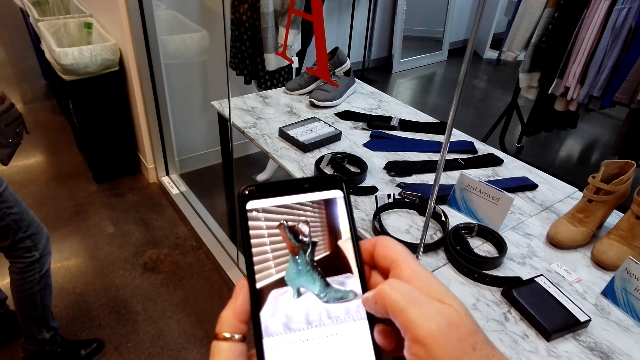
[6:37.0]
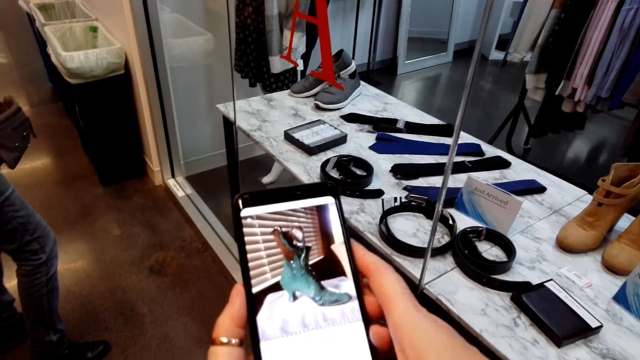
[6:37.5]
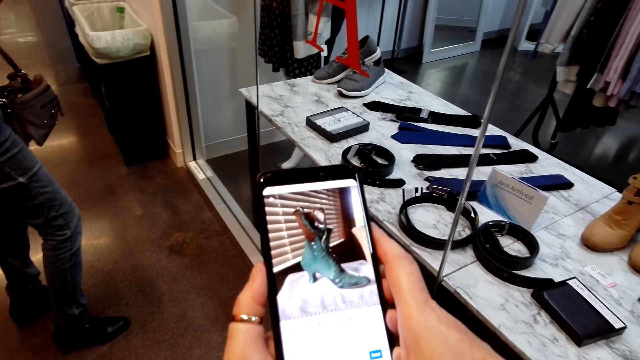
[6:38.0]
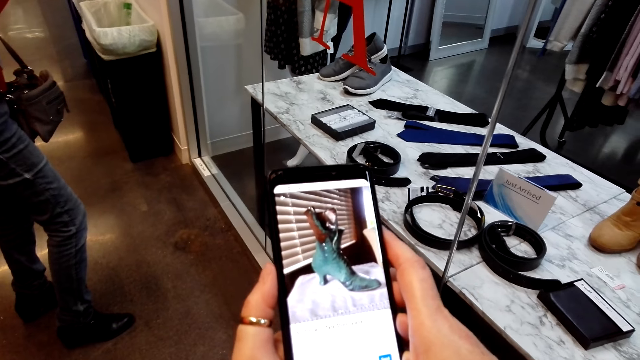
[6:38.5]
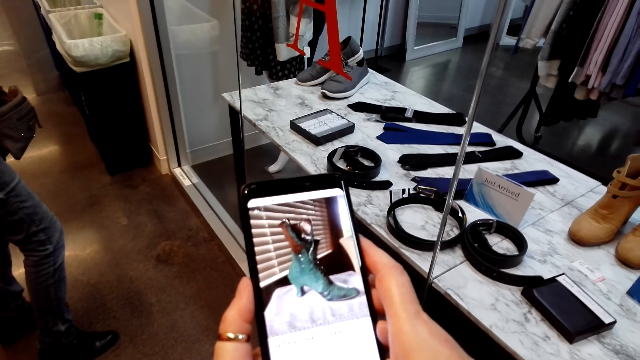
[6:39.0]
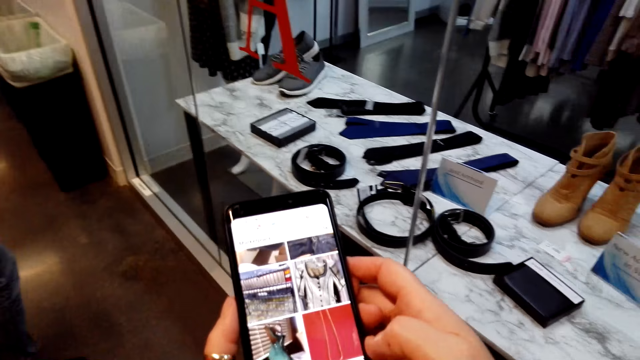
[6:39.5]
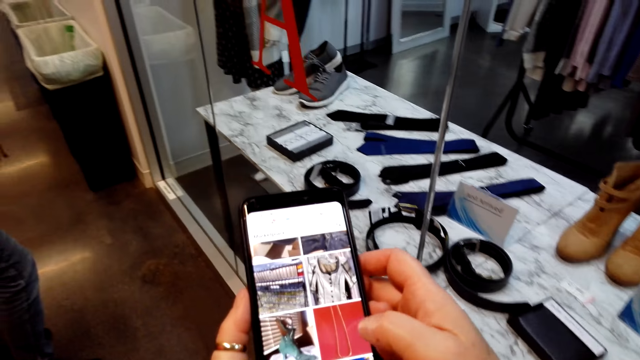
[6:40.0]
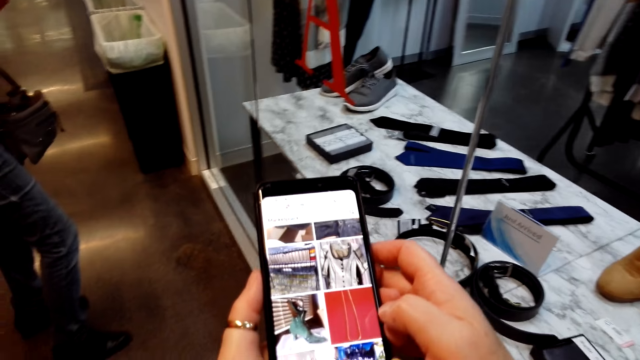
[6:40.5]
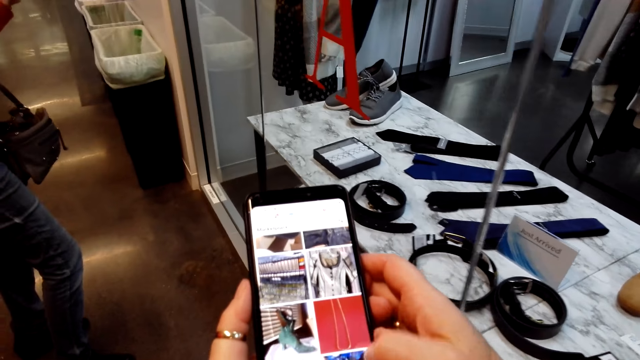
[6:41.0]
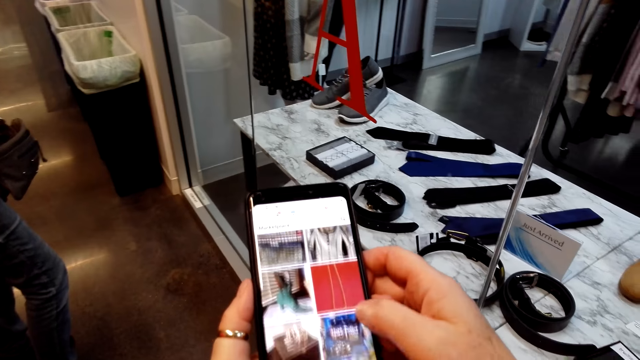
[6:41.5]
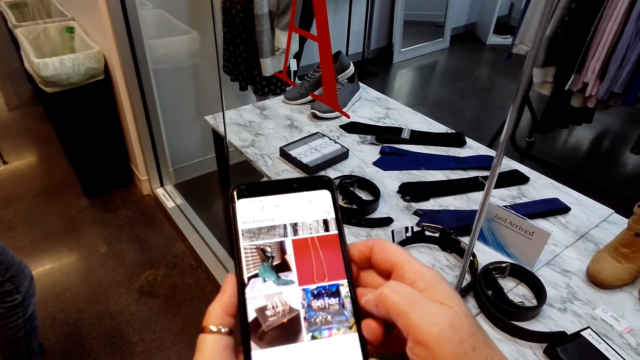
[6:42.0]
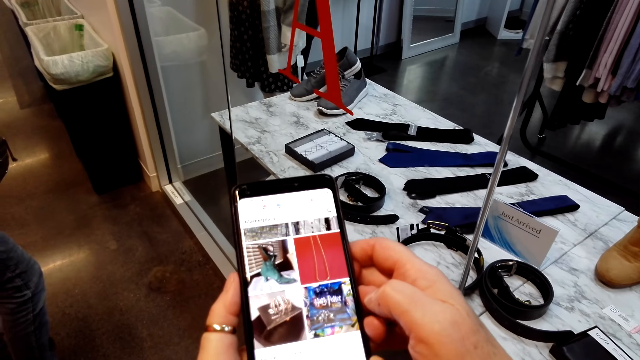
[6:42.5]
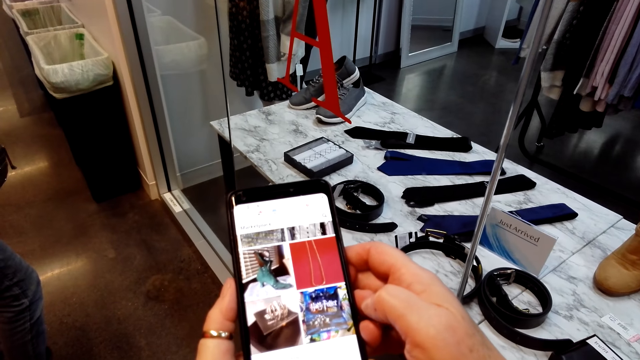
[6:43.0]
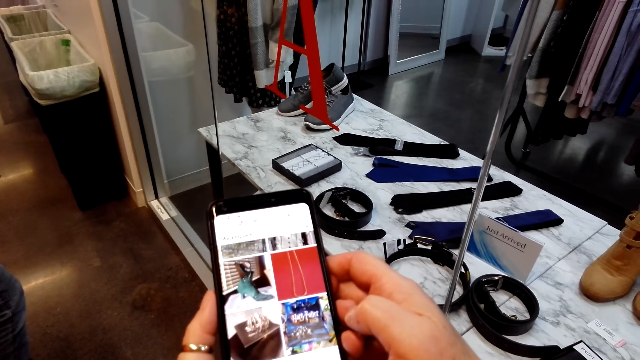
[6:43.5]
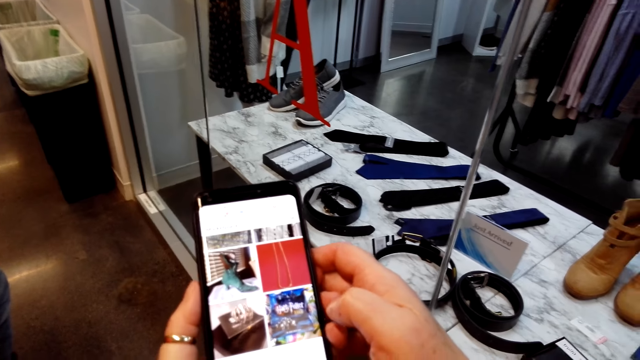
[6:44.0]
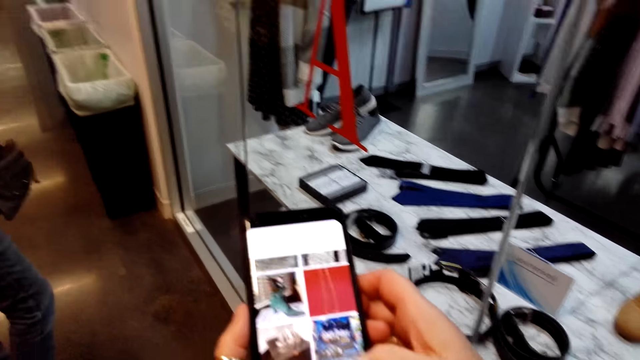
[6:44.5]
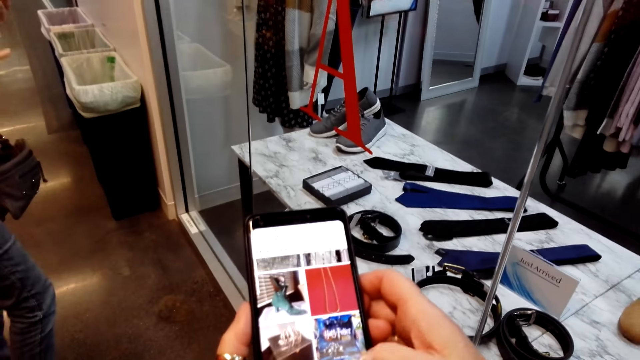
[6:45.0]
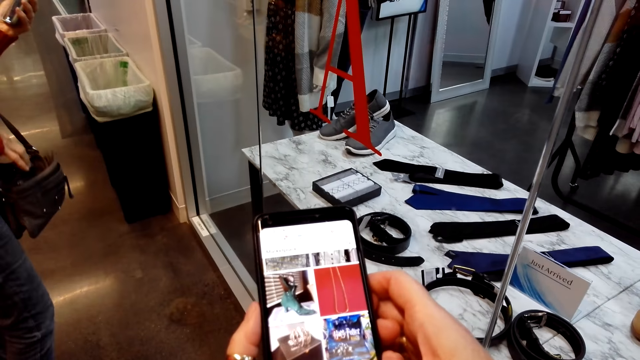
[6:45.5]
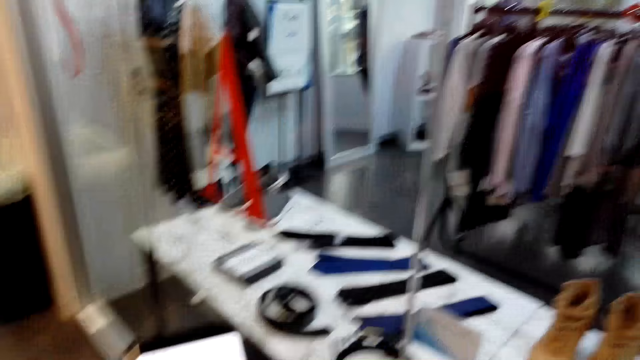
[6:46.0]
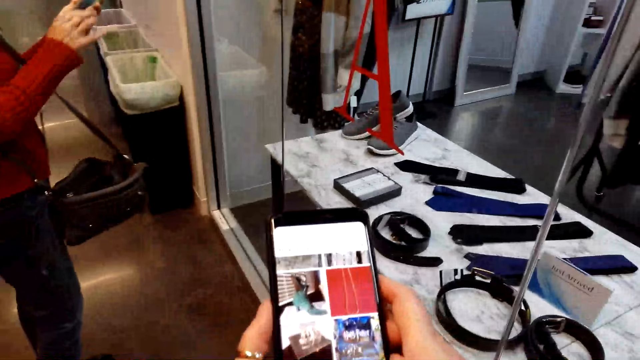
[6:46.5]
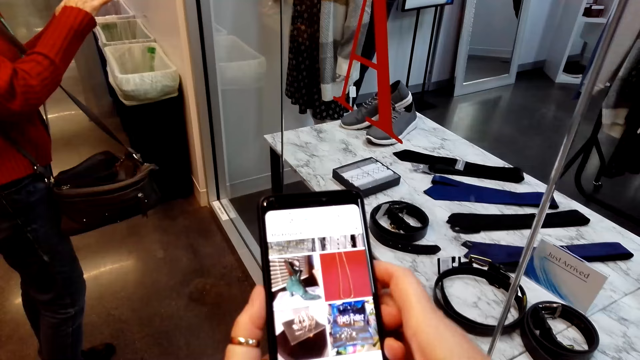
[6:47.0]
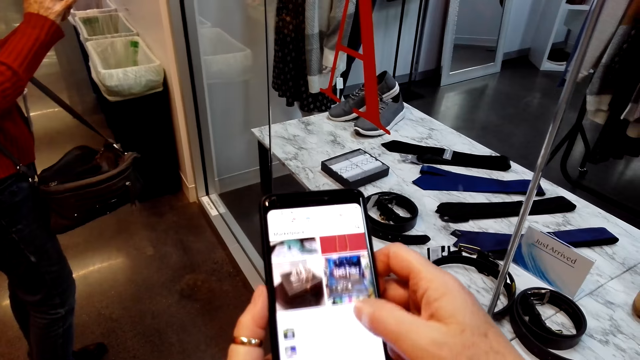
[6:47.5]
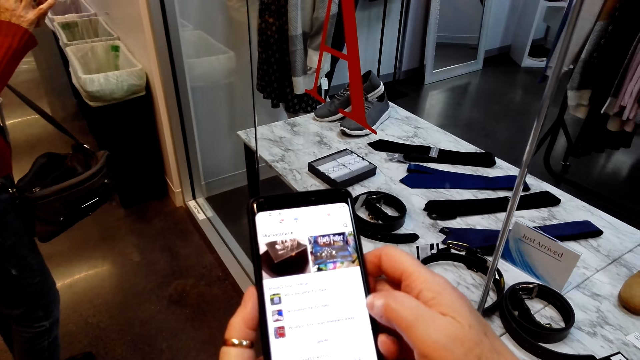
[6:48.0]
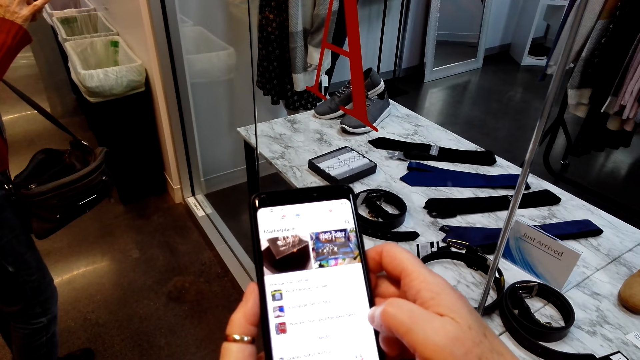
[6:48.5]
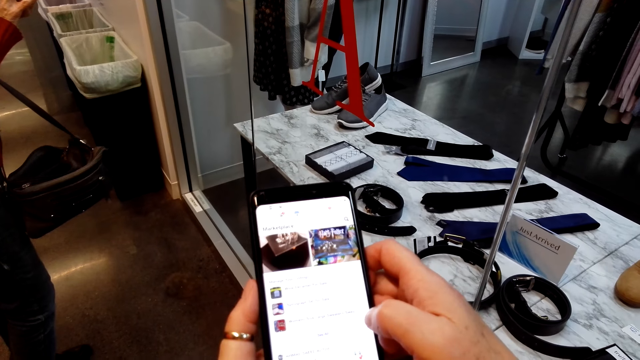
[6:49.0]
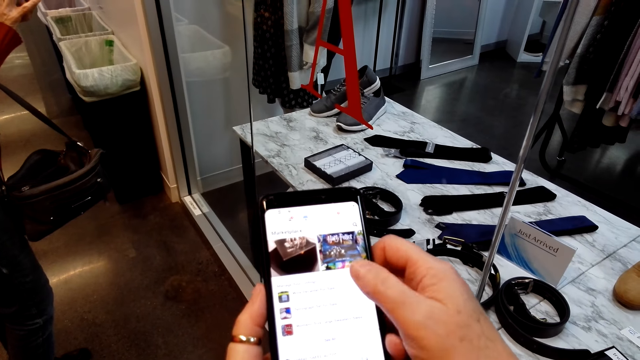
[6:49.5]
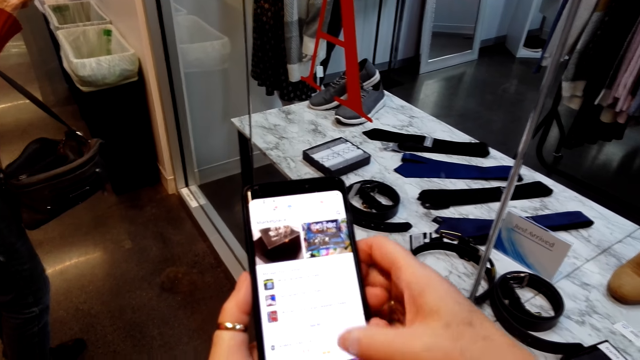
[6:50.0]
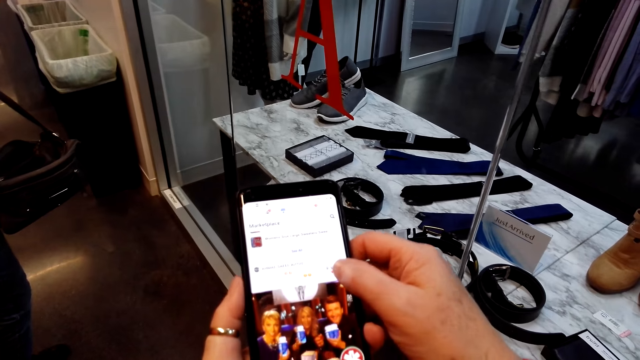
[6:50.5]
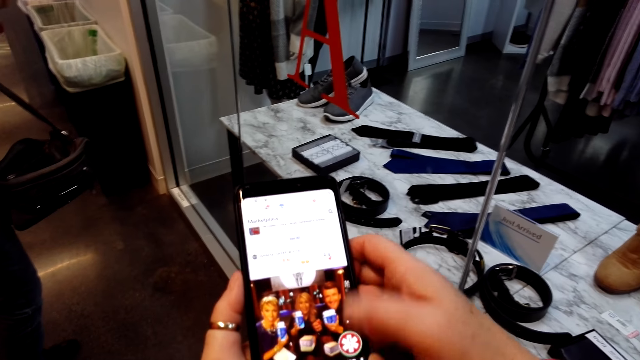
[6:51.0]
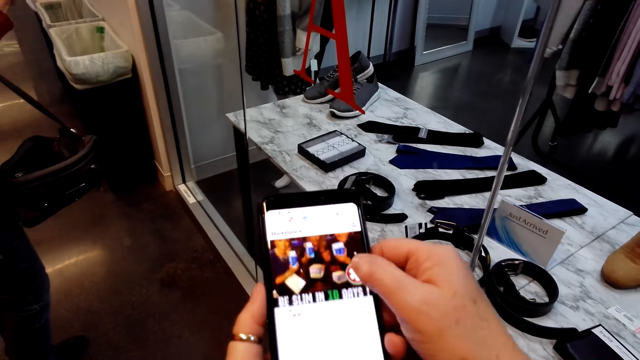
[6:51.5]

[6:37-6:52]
A lady speaks to the camera wearer. The camera wearer stares at the phone. They look around. The lady uses her phone. The camera wearer scrolls the phone.

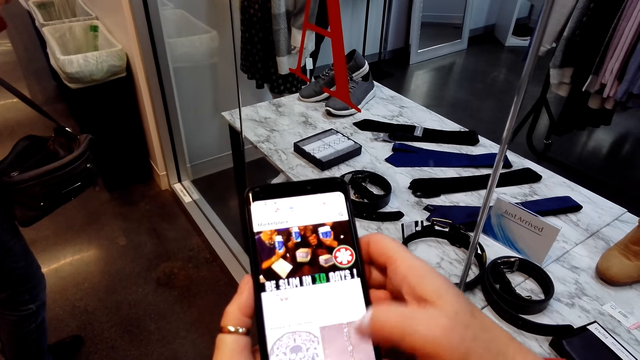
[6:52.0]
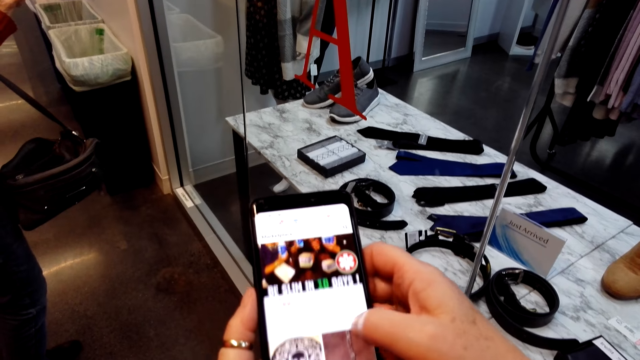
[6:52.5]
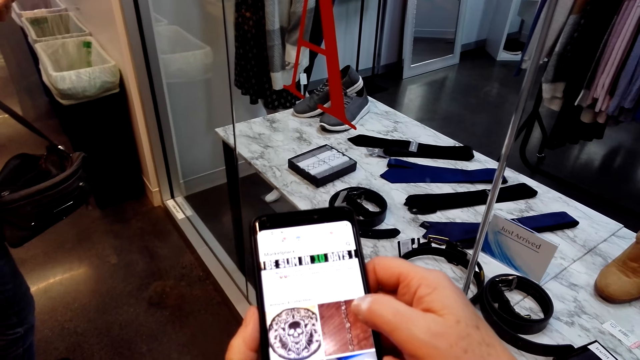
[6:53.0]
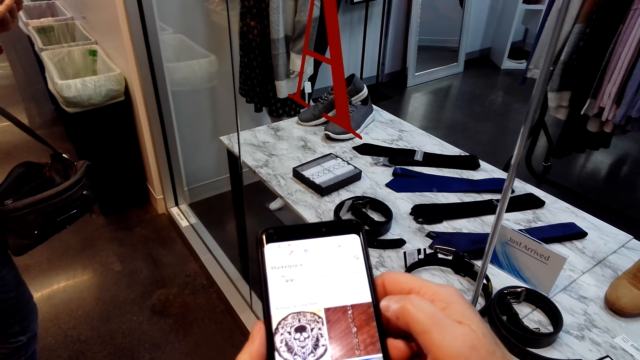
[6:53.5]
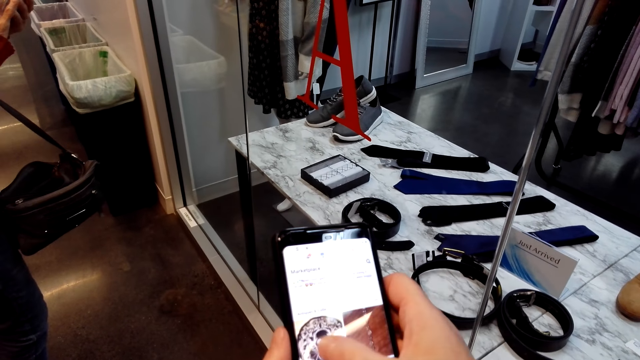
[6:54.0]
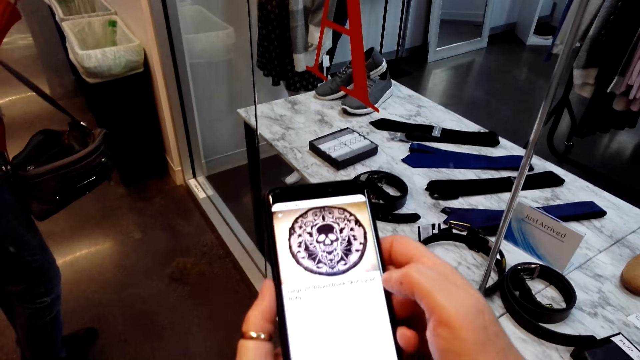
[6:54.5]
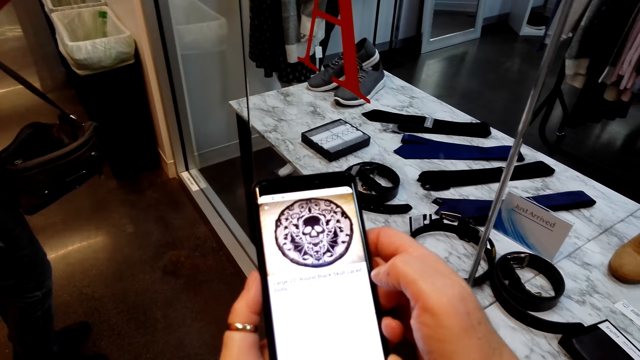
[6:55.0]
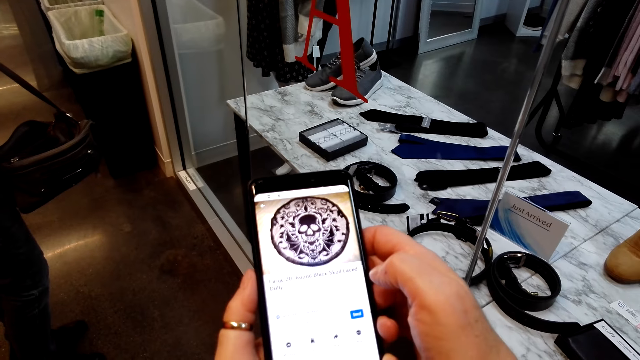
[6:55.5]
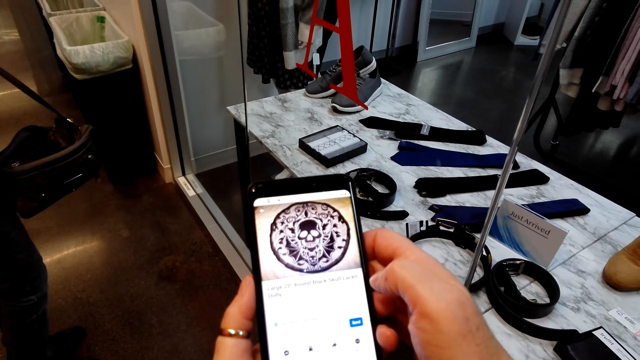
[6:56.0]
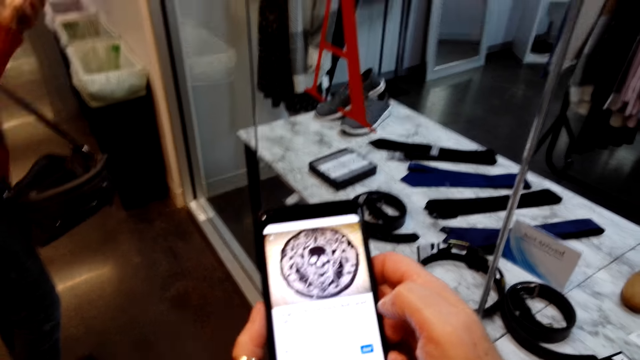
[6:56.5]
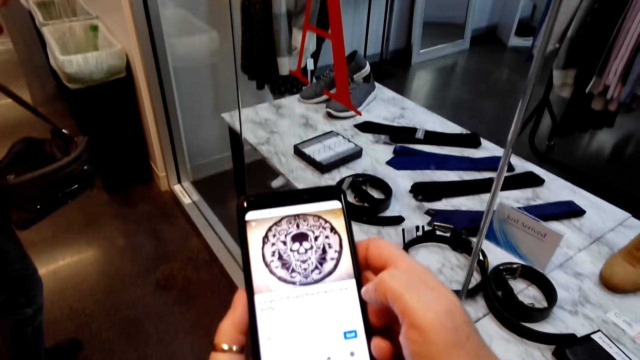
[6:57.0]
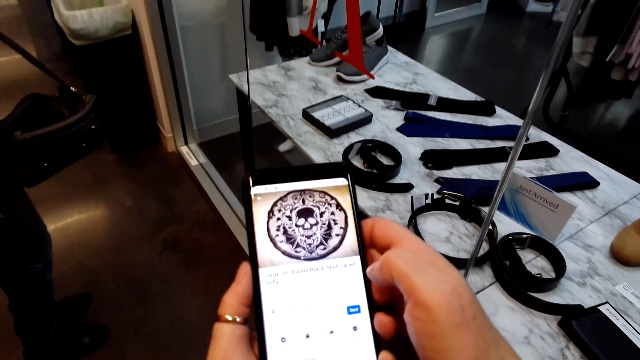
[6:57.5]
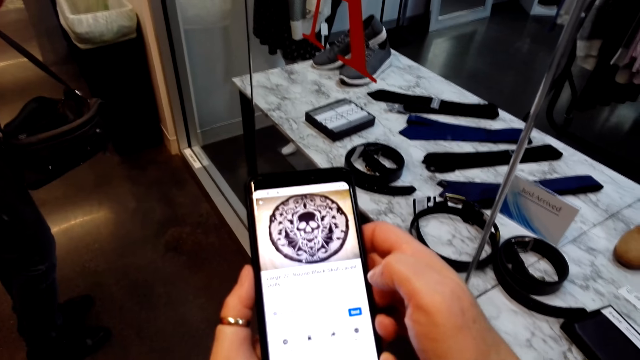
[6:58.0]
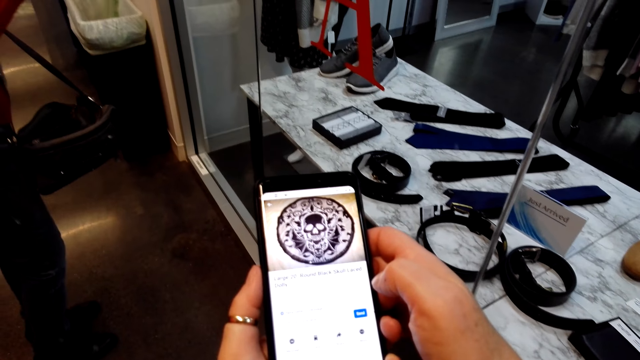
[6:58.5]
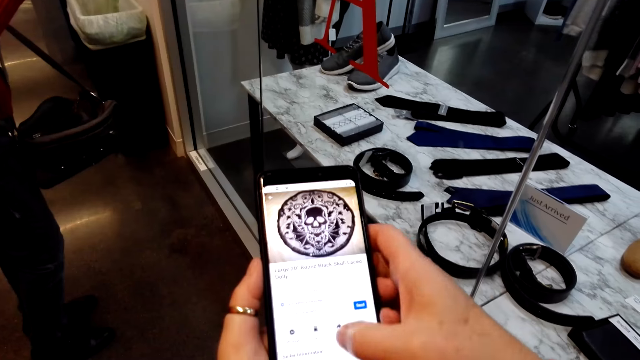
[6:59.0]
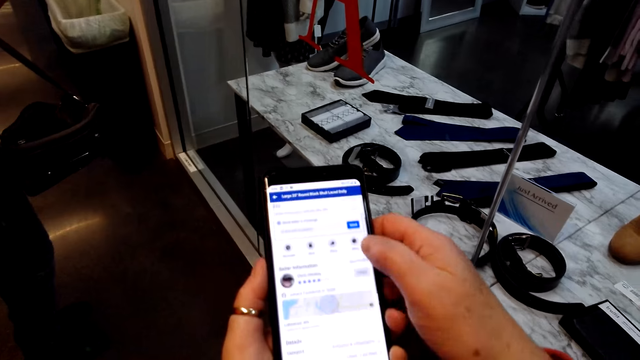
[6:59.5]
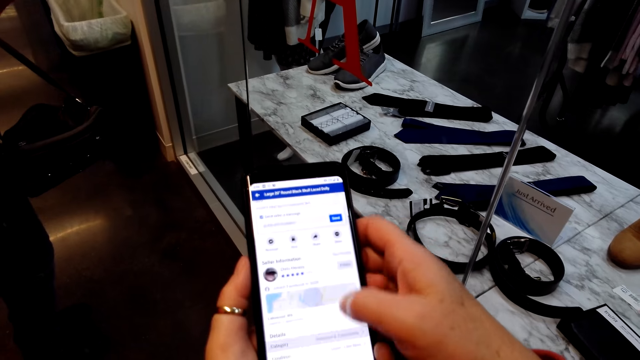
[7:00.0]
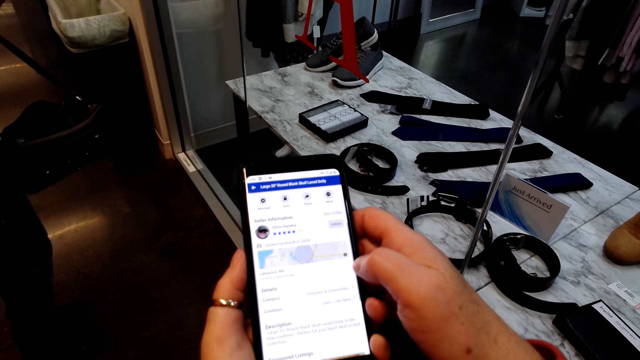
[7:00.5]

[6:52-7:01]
The camera wearer stares at the phone. They scroll the phone.
